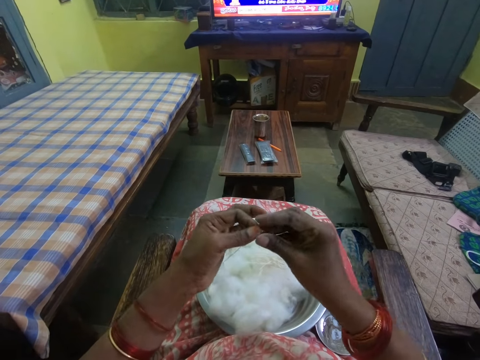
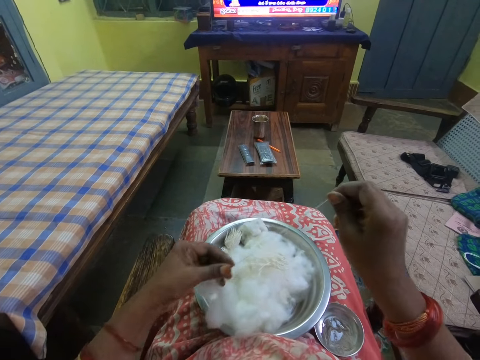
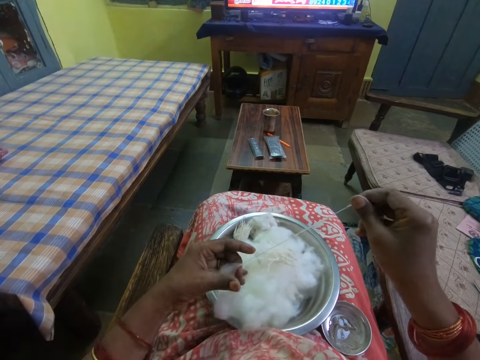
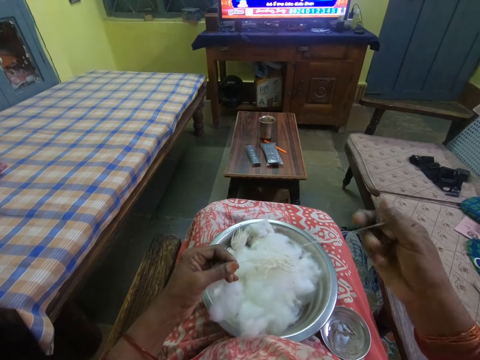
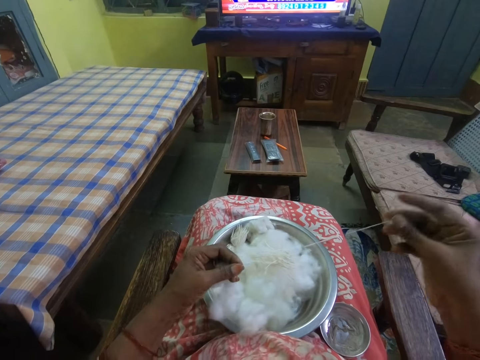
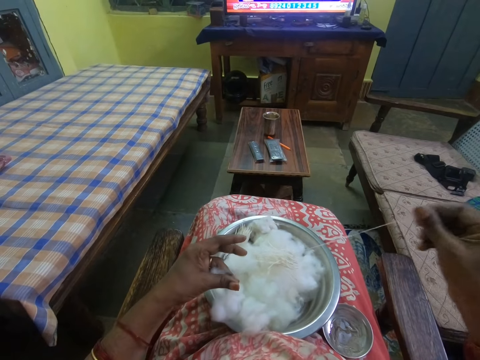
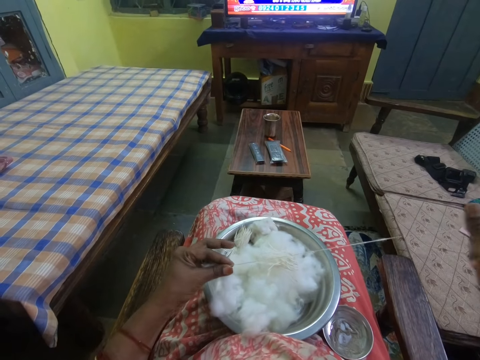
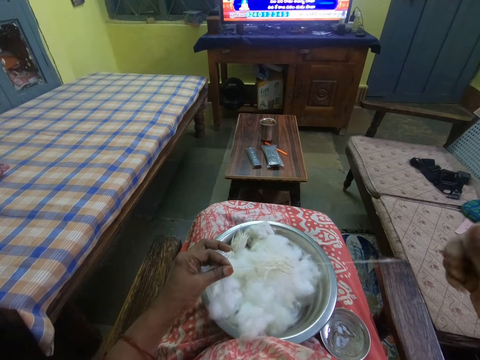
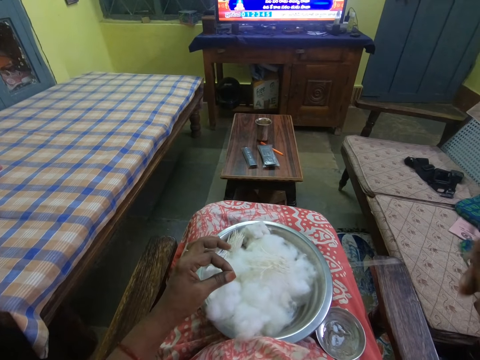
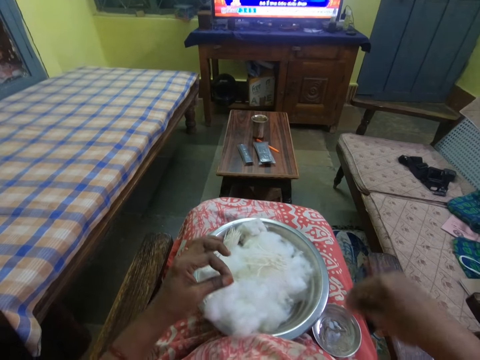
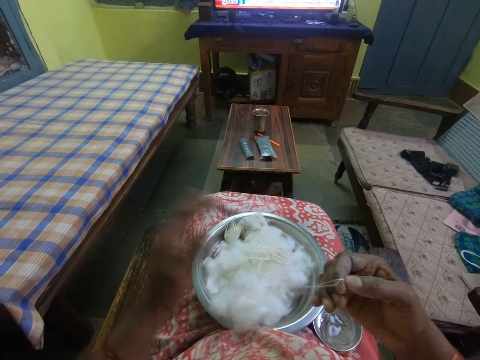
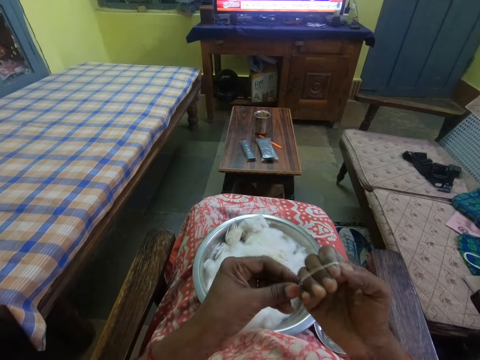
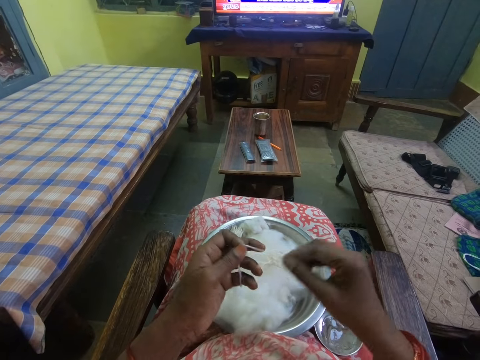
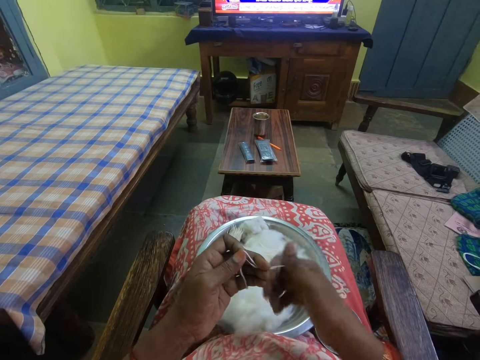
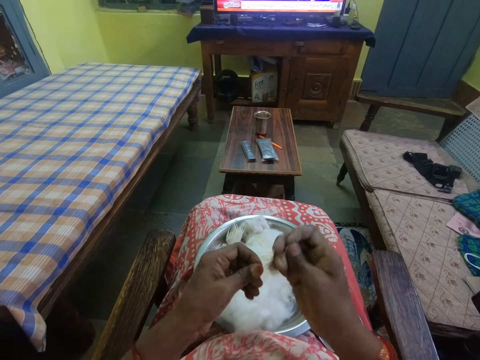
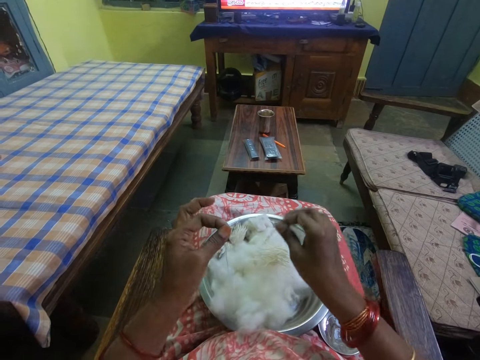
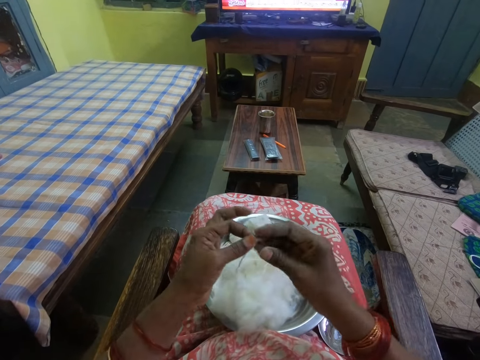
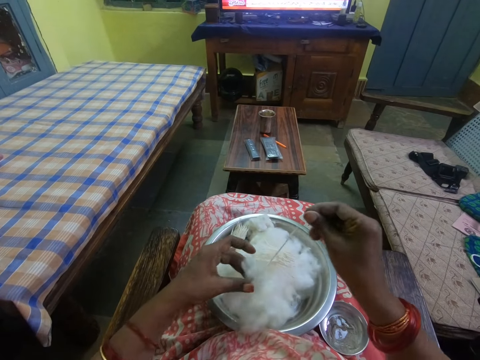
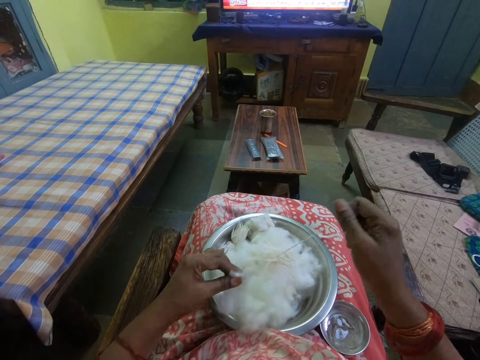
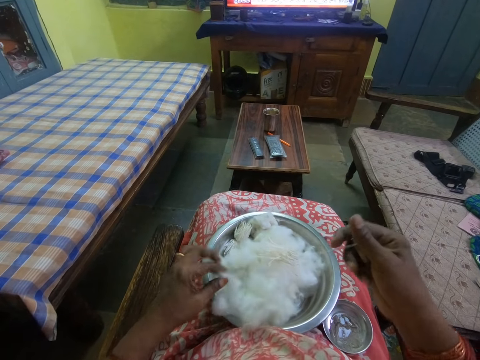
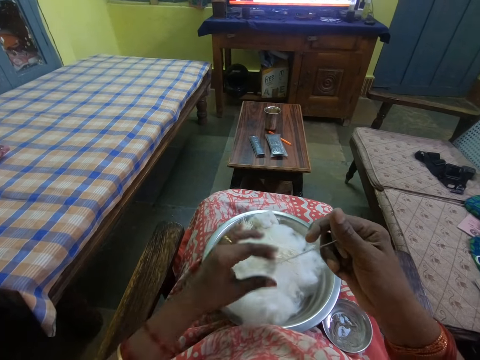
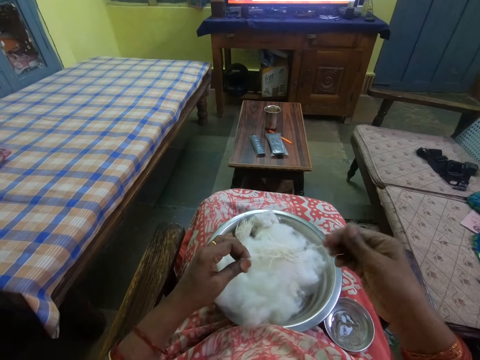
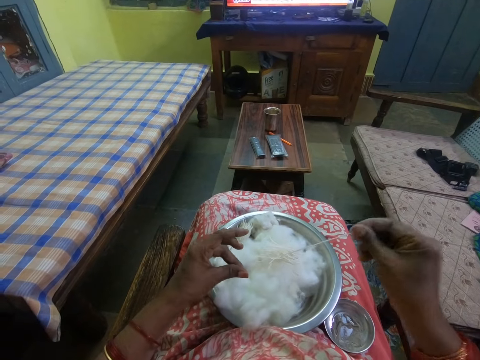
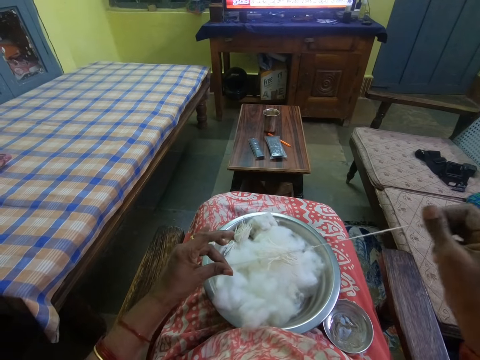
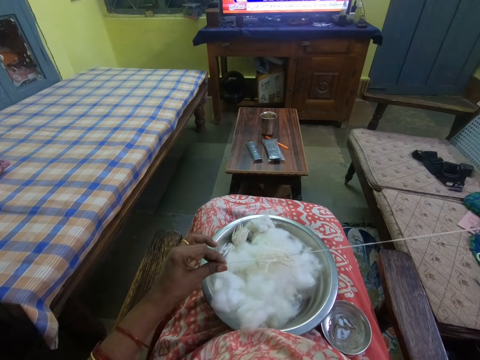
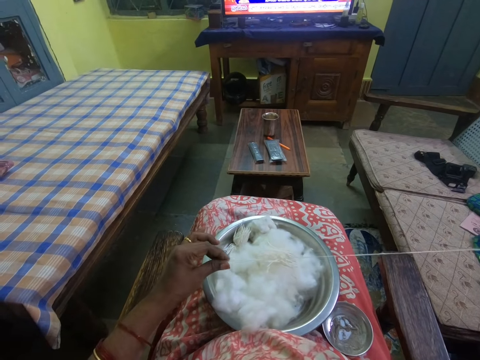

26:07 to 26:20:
The camera wearer places the string in the bowl. They cut the string, pull the cotton string and roll the cotton thread. They fold the cotton string in the hand. They cut the string and pull the cotton string.

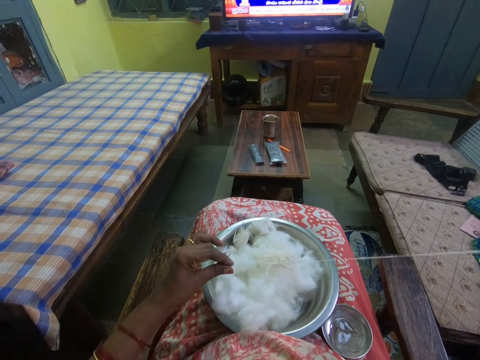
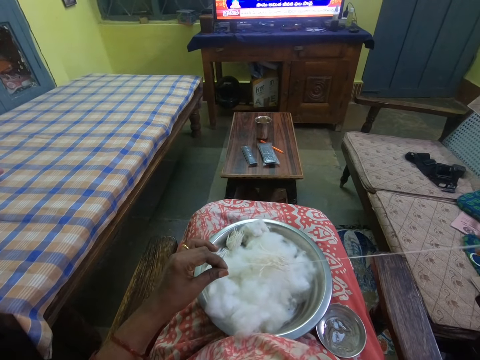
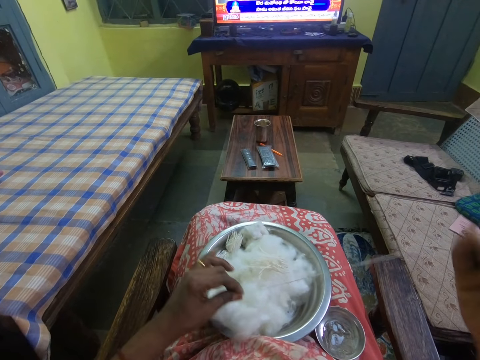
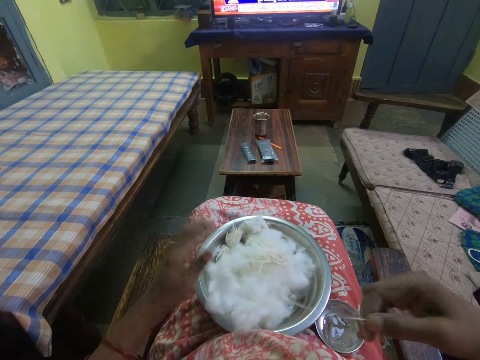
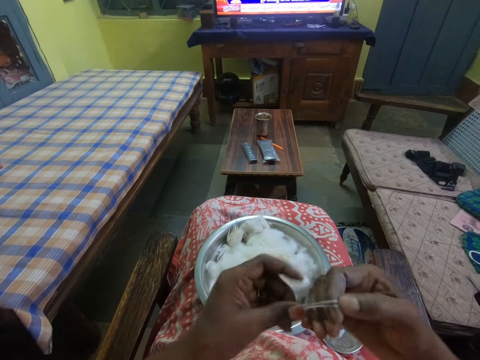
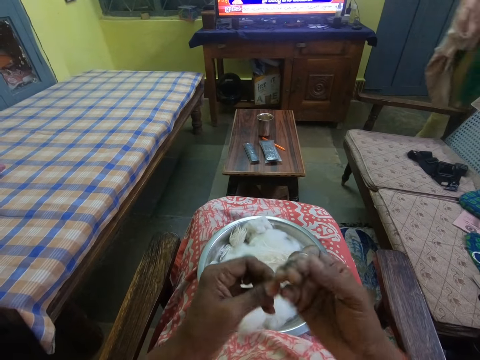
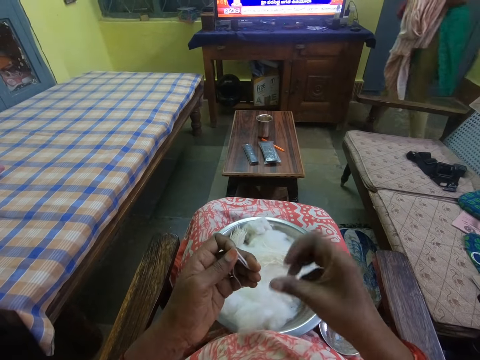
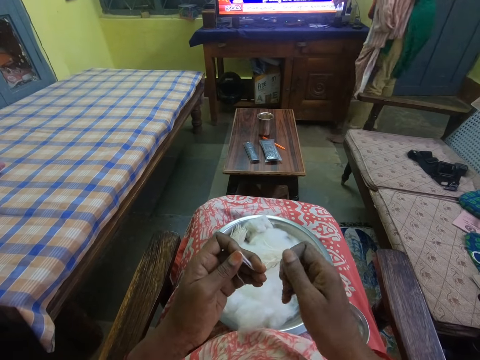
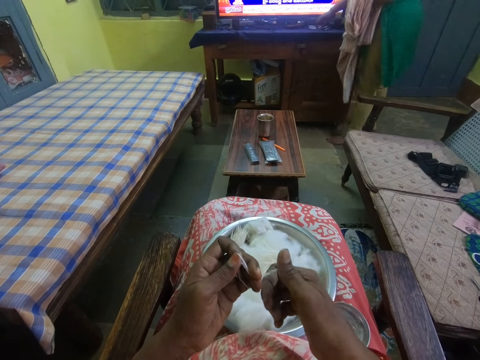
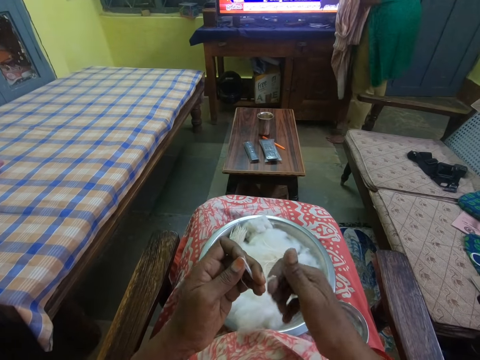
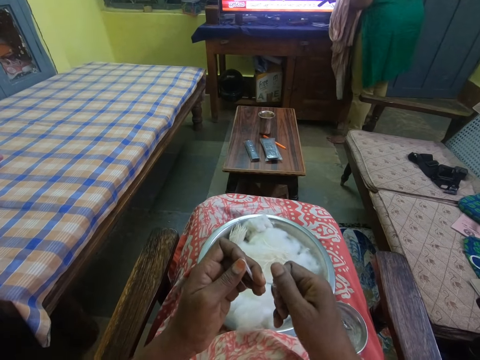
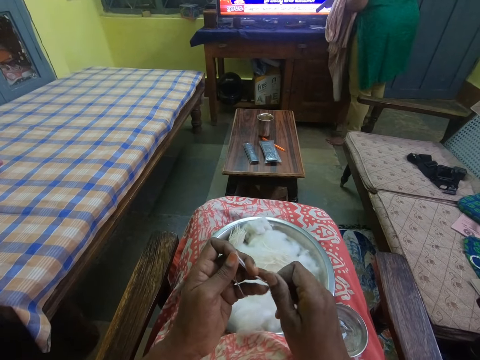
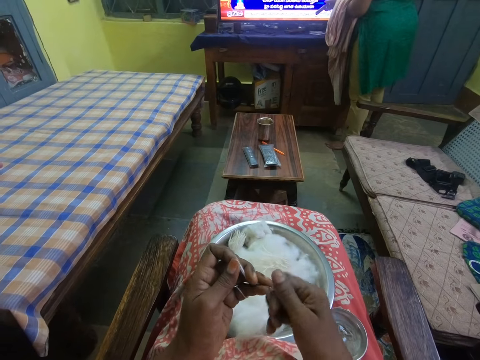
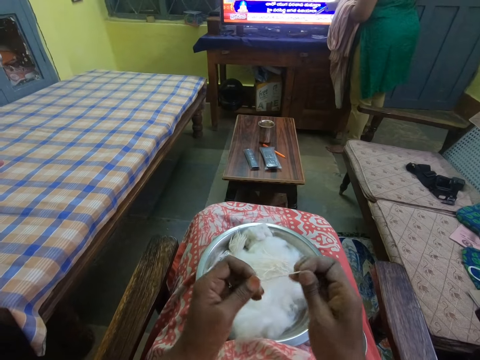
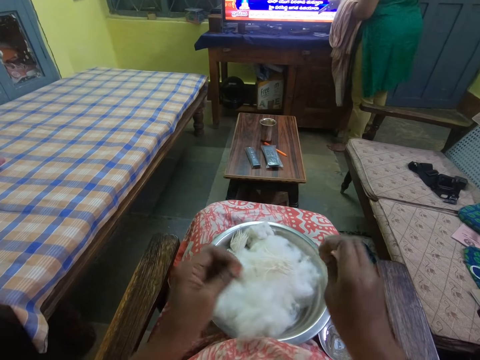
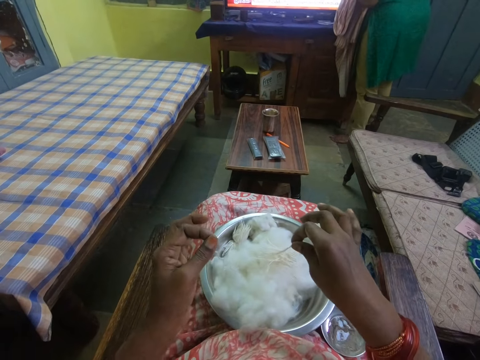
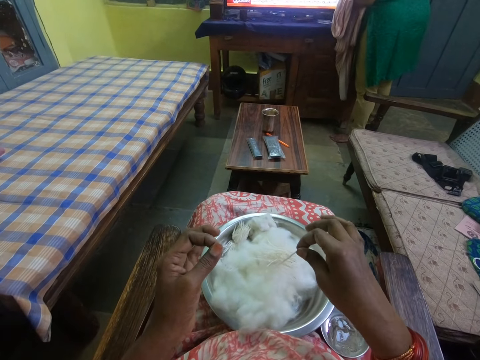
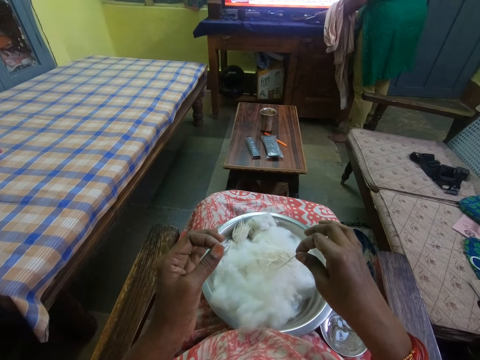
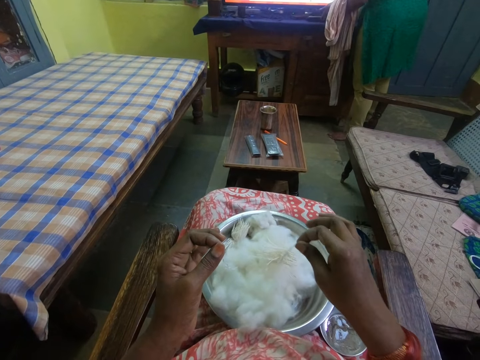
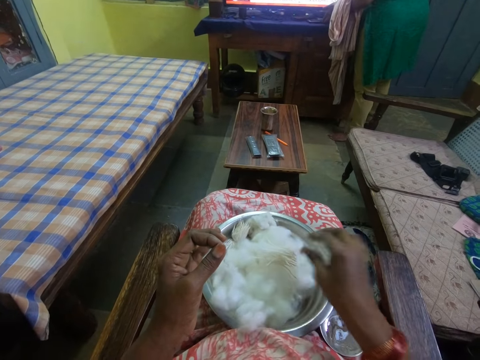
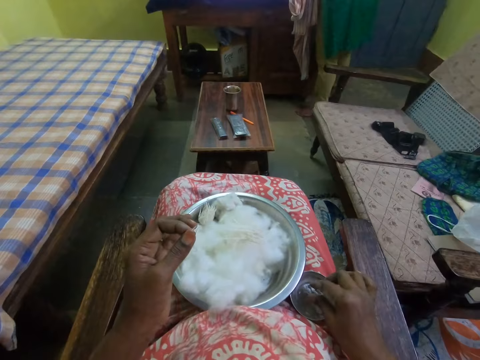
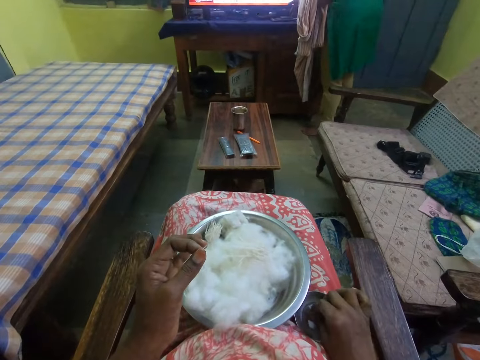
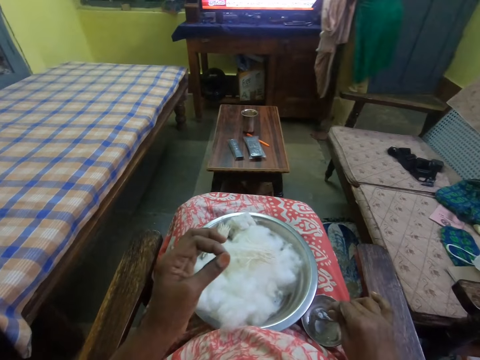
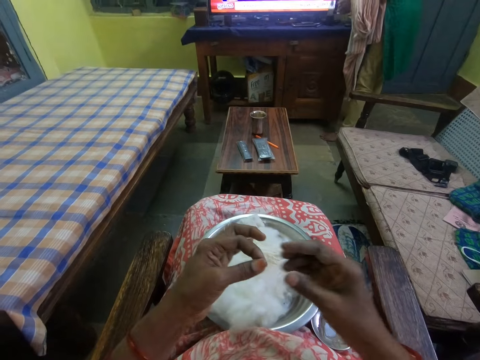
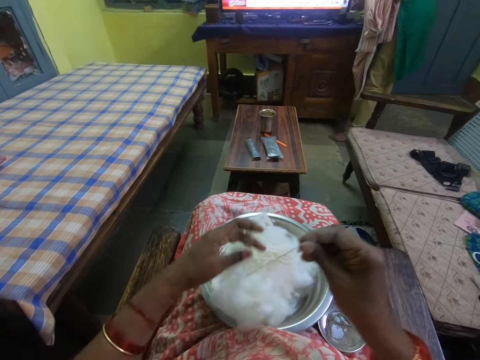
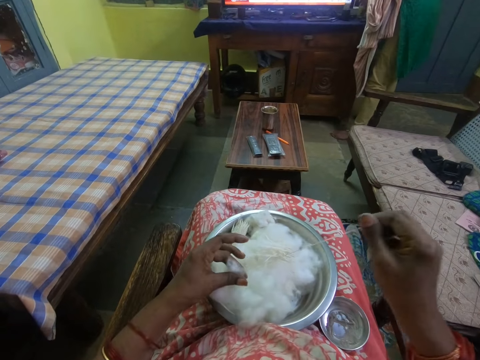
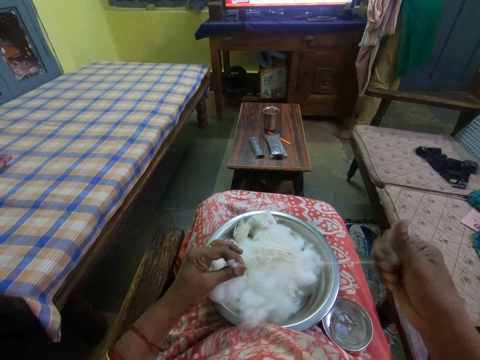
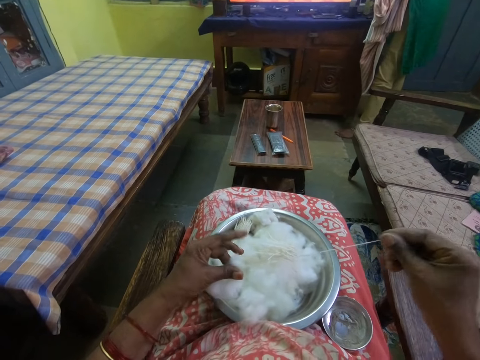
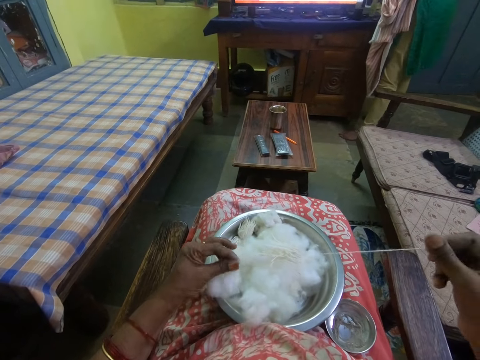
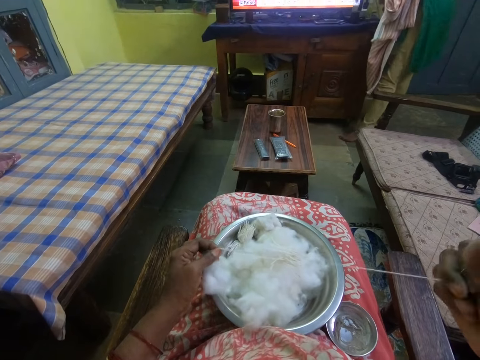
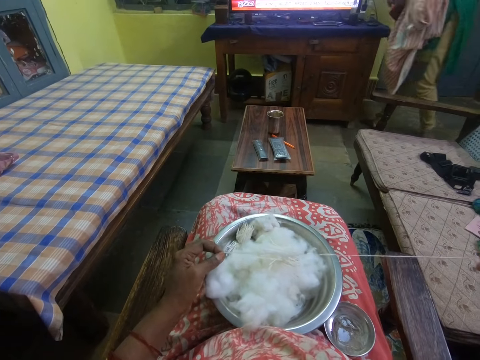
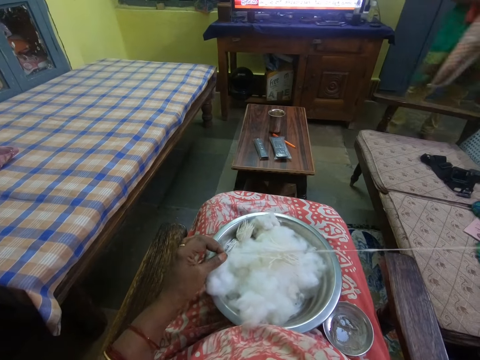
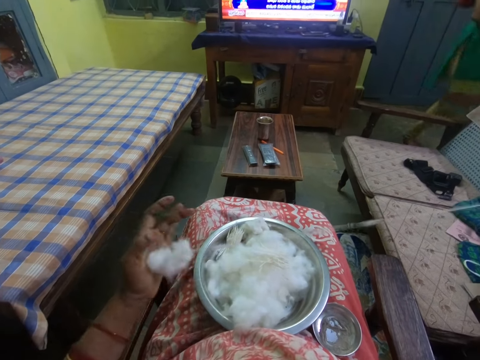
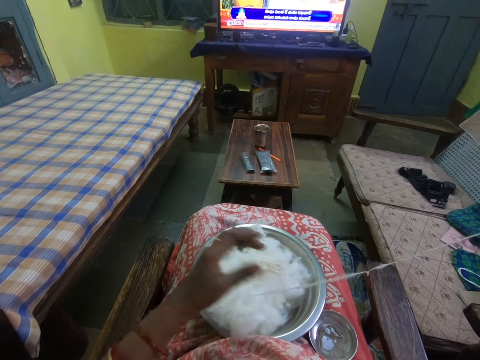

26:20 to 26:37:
The camera wearer folds the cotton string in the hand. They cut the string, look around and place the cotton string in the bowl. They hold something. They pull the cotton string and roll the cotton thread.
